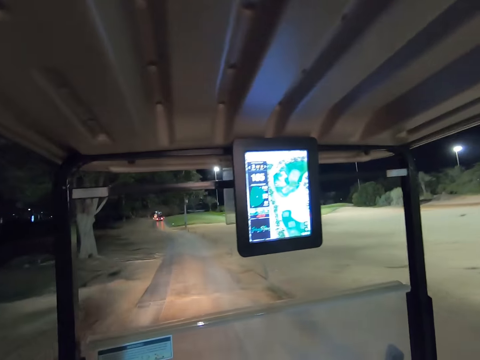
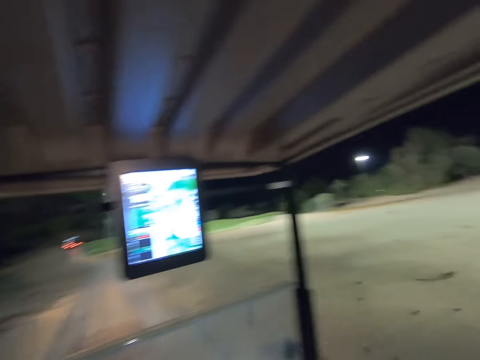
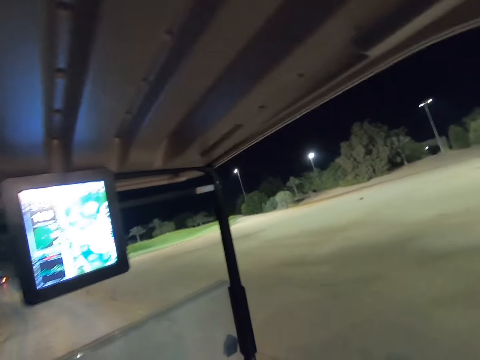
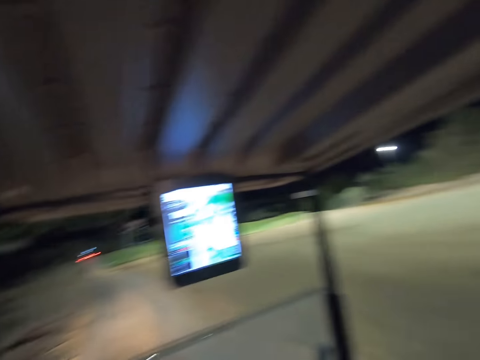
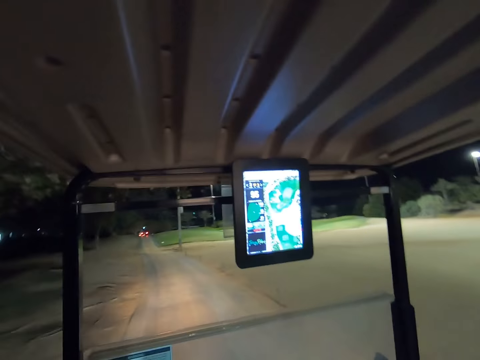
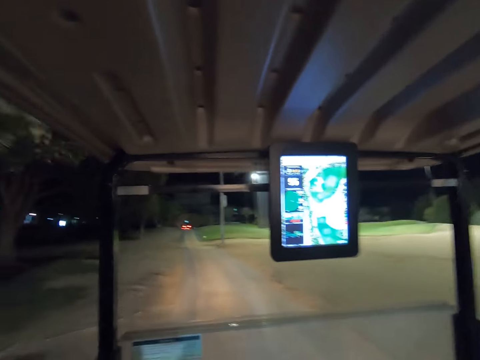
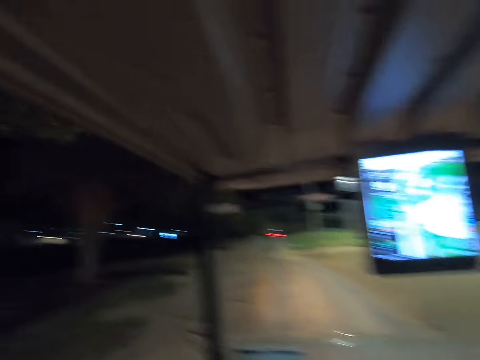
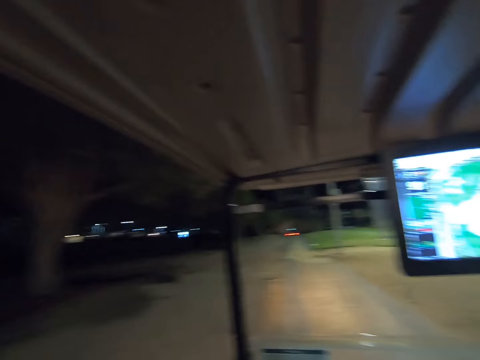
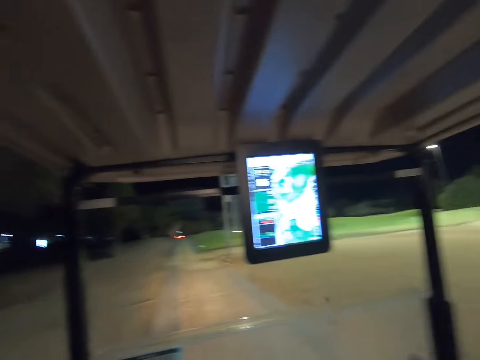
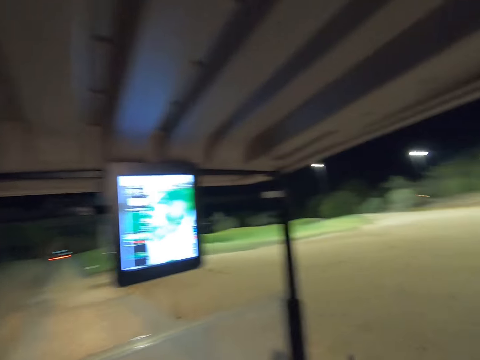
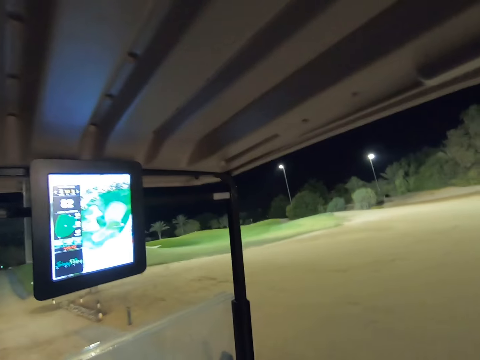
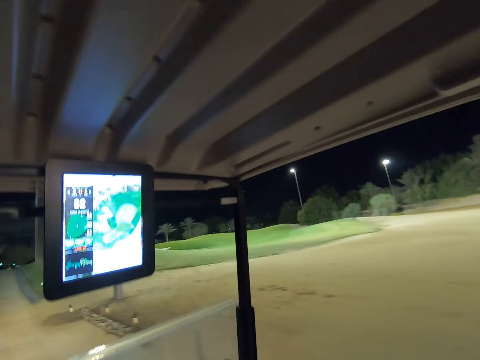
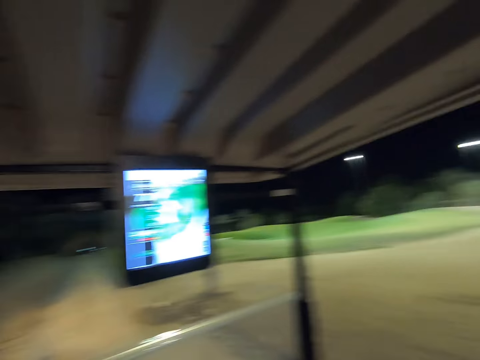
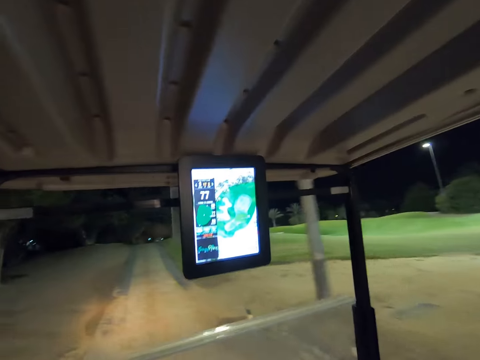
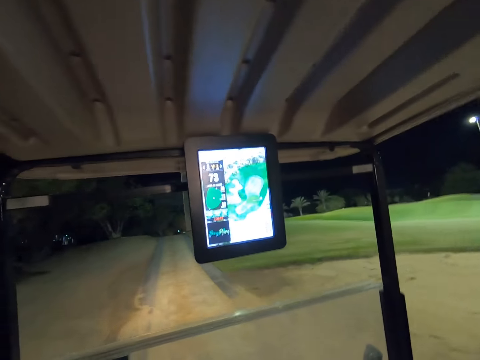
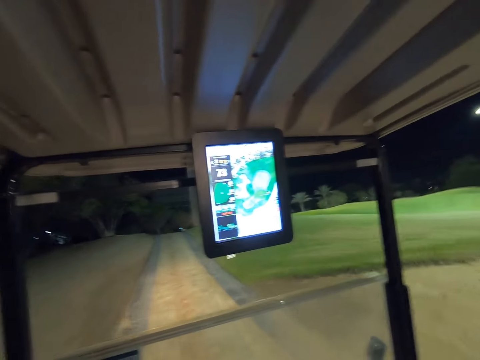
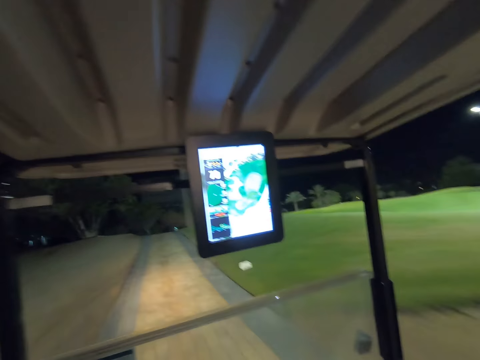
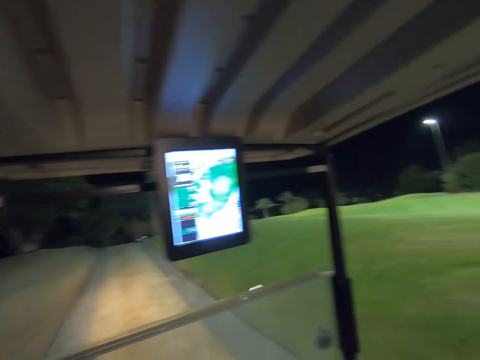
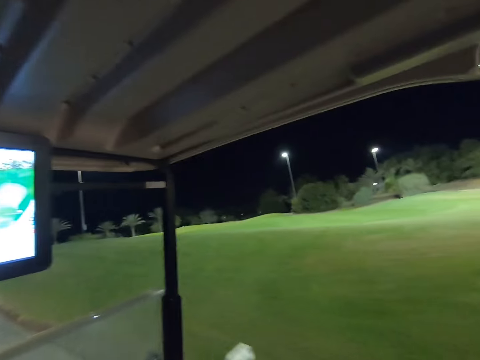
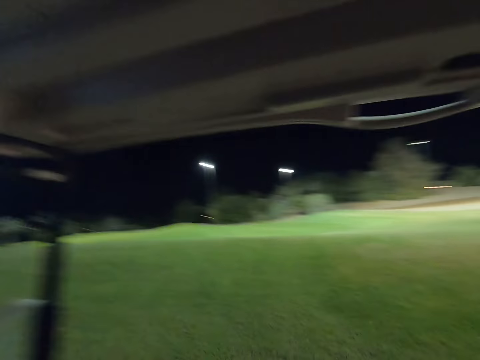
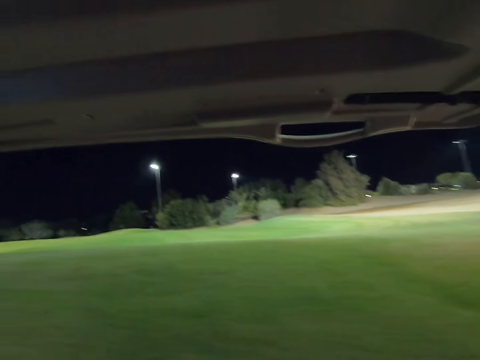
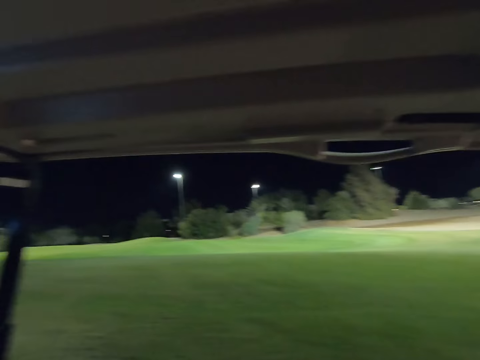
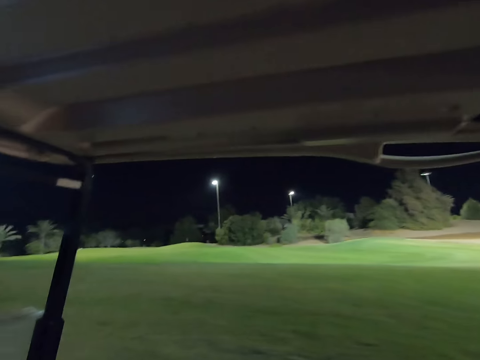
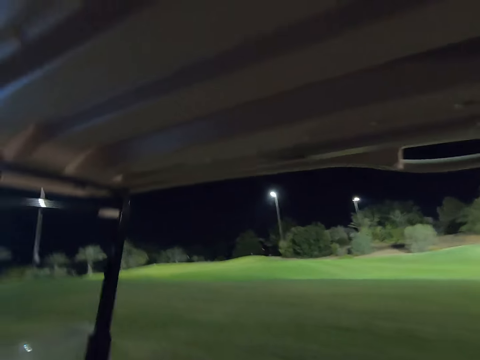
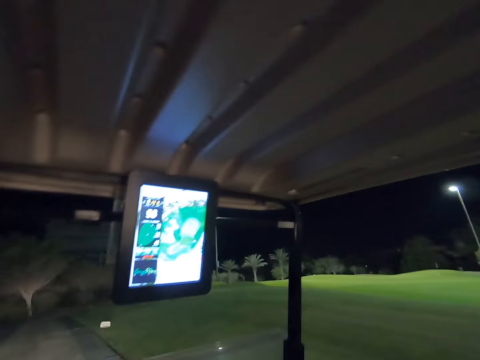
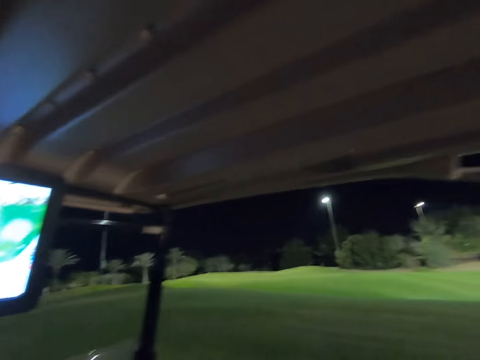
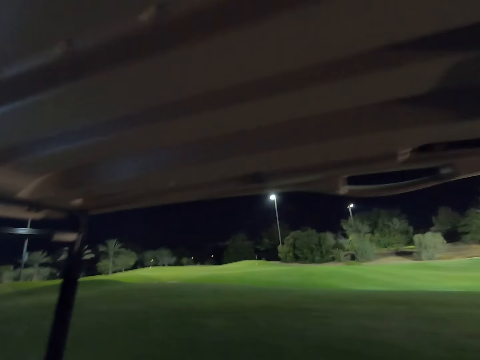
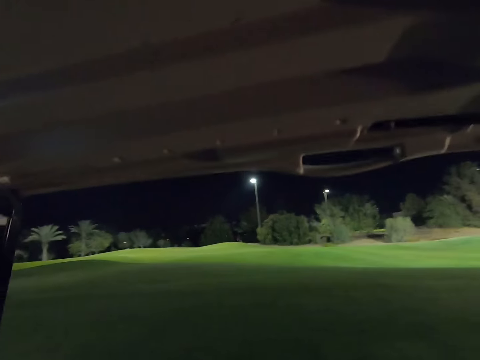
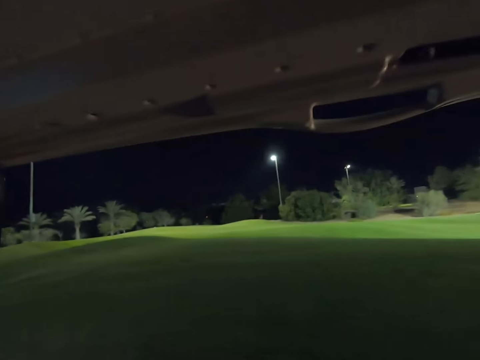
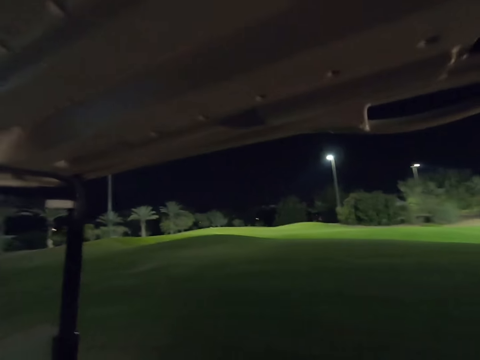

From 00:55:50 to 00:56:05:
The camera wearer looks at the golf course.

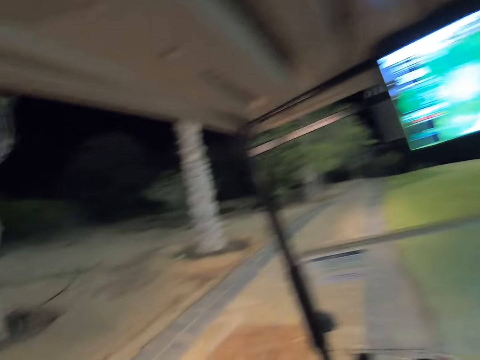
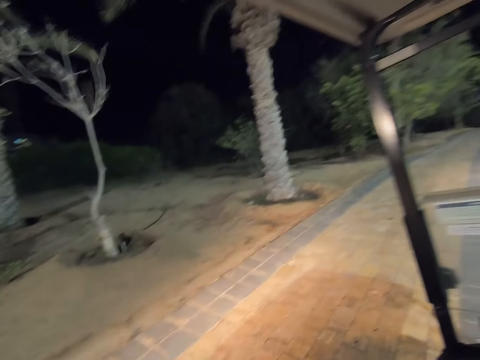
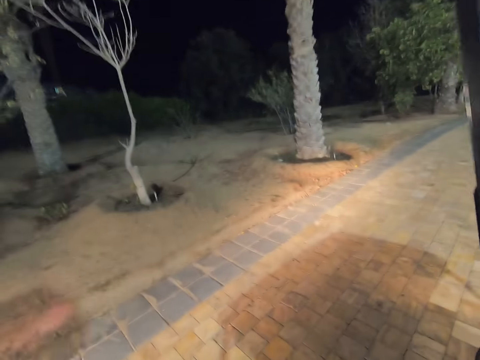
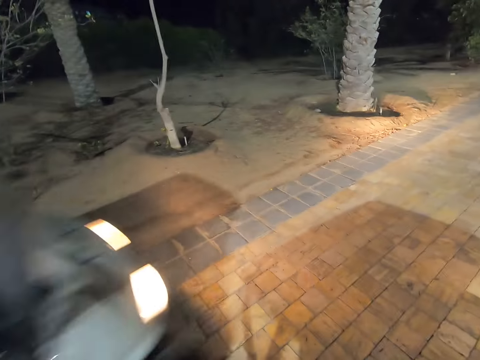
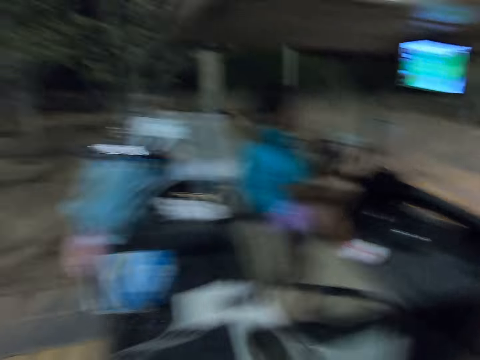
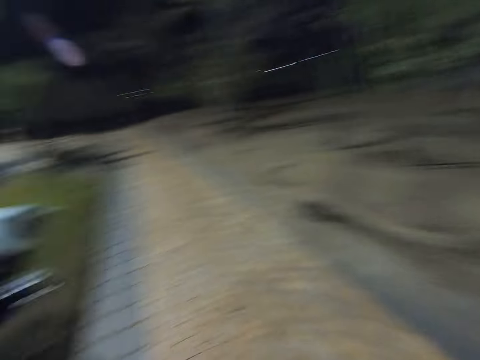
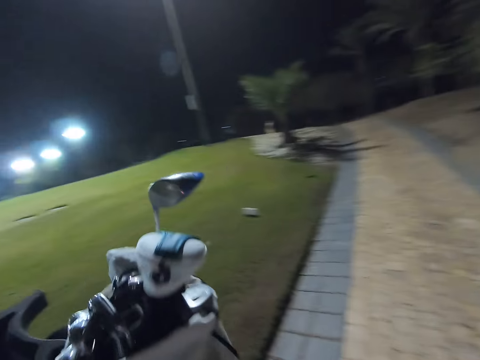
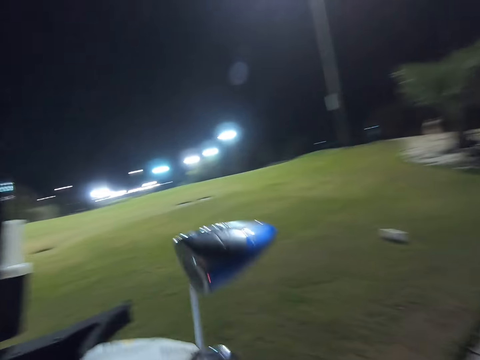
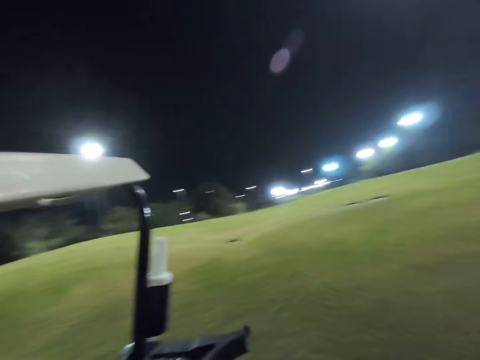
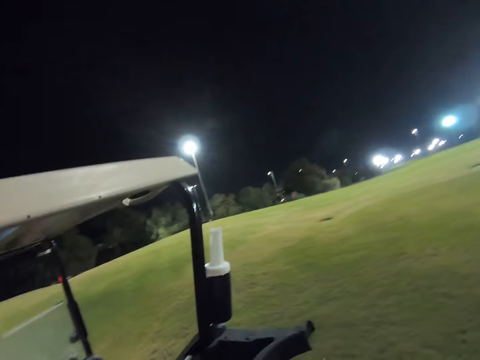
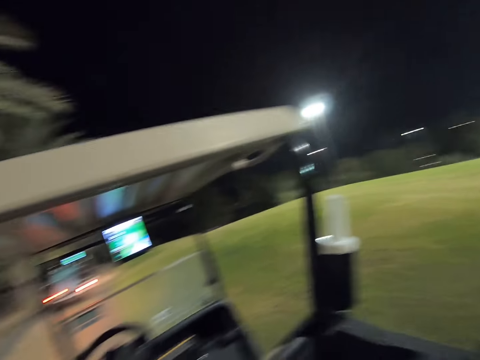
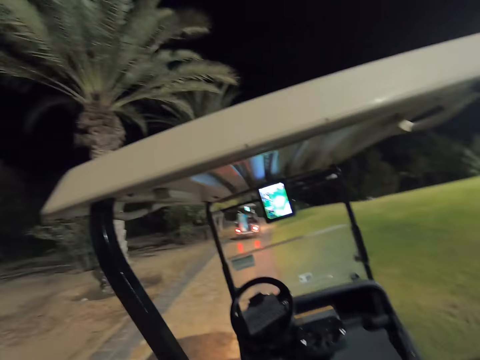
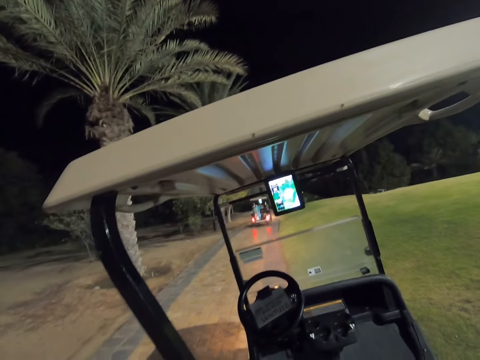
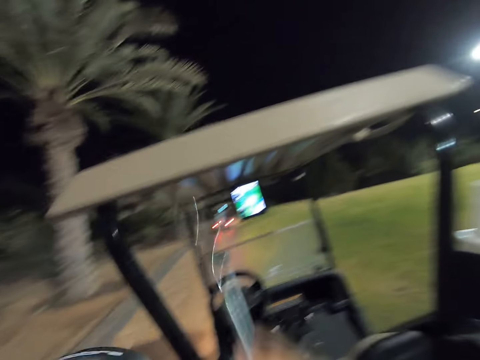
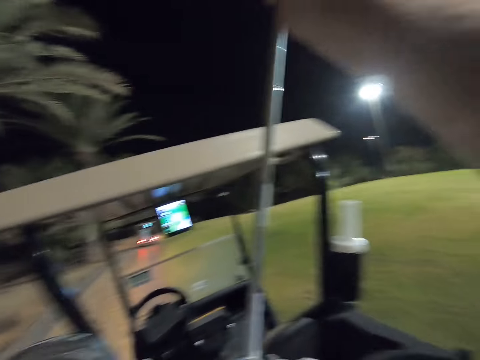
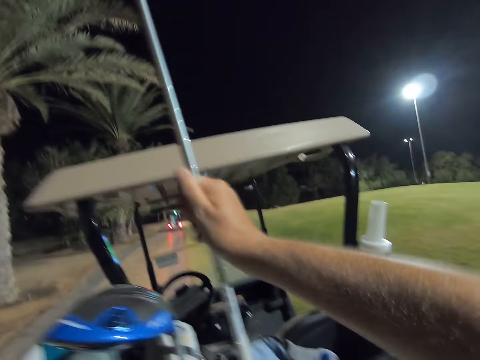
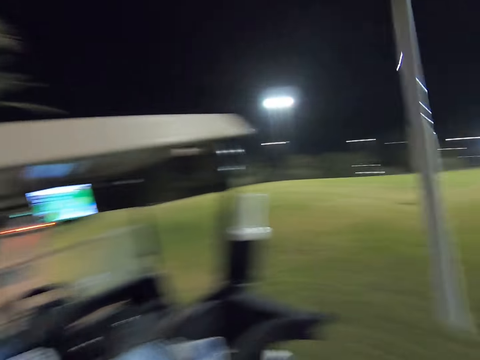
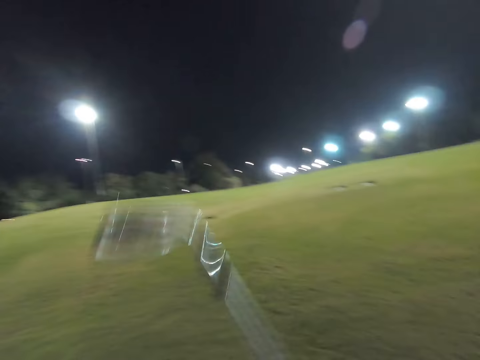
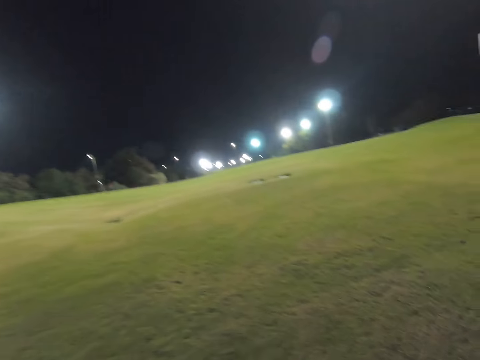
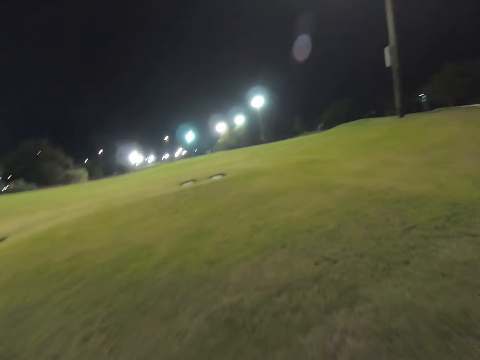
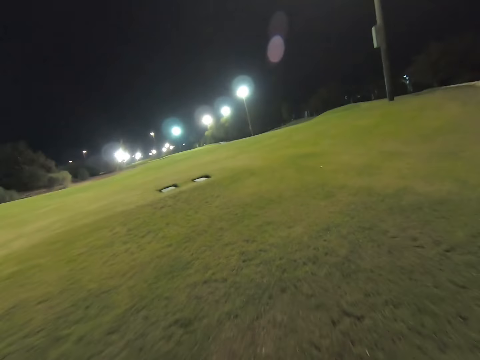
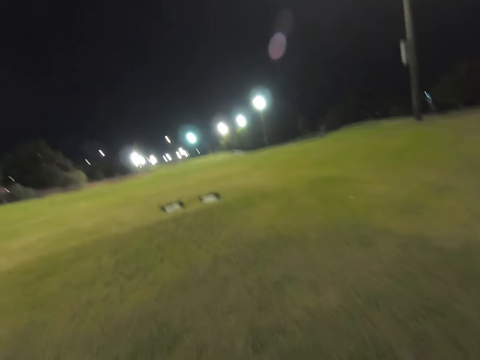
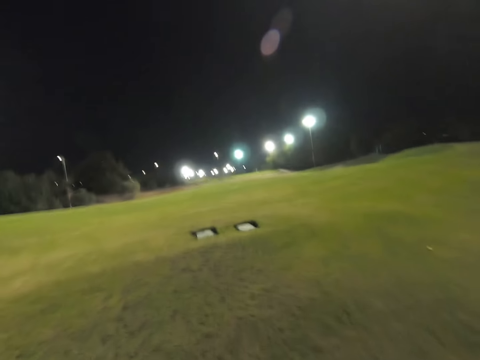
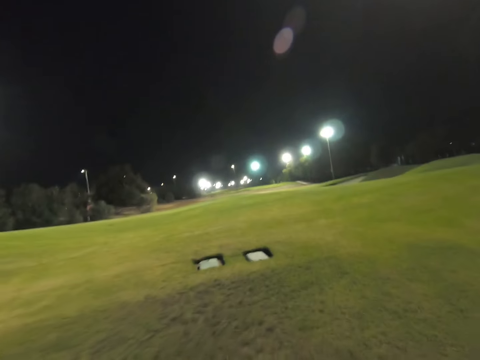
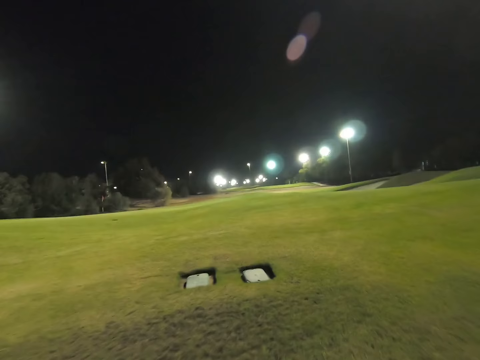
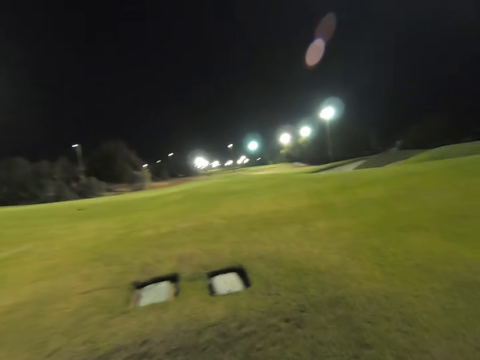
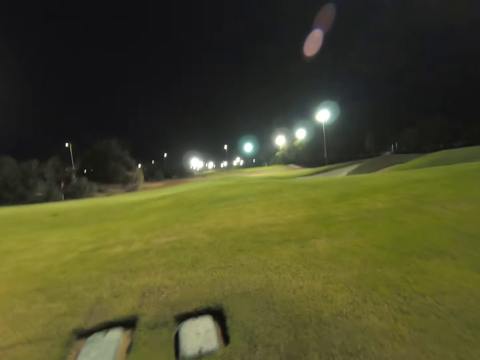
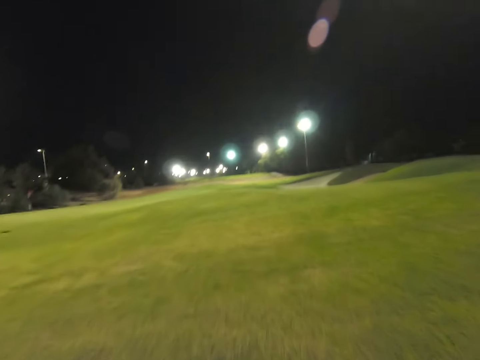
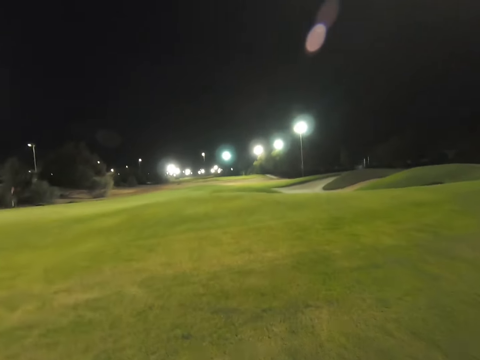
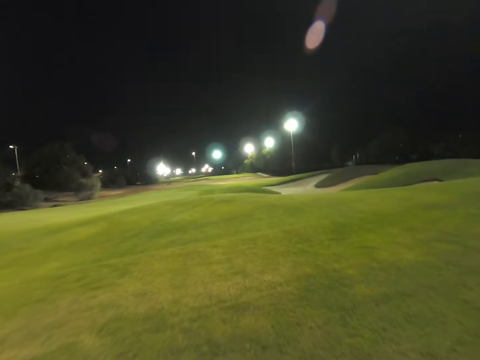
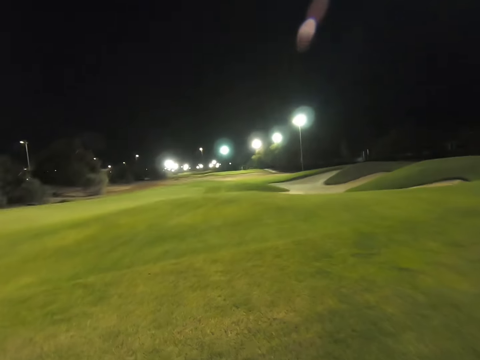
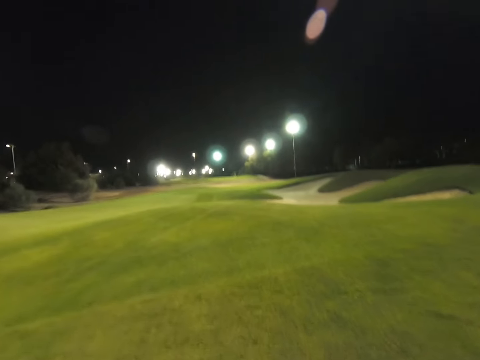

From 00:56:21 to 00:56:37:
A woman drives by. The camera wearer picks a golf club or stick in the golf bag. They walk in the golf course towards the field.
